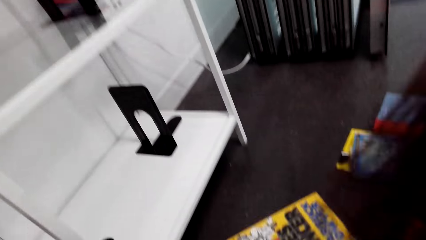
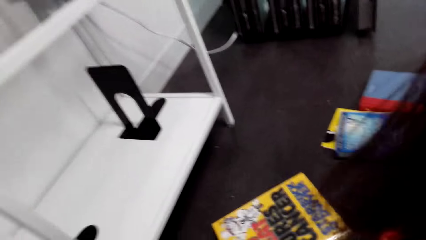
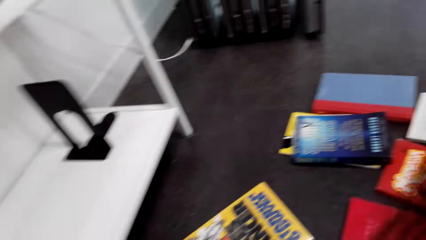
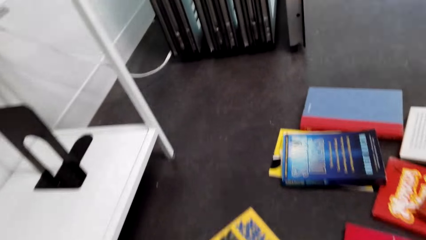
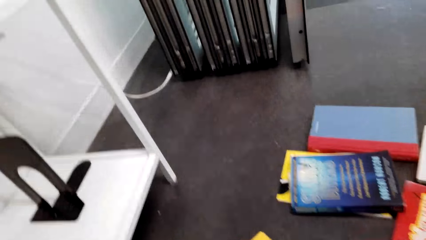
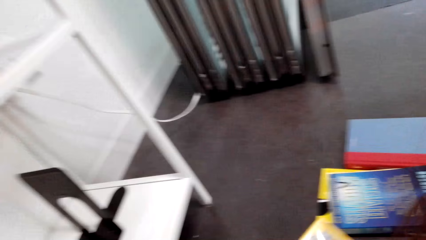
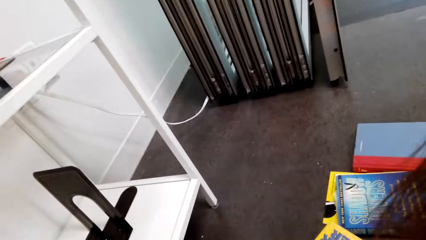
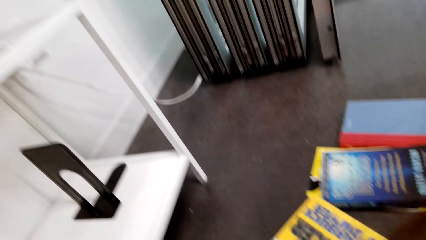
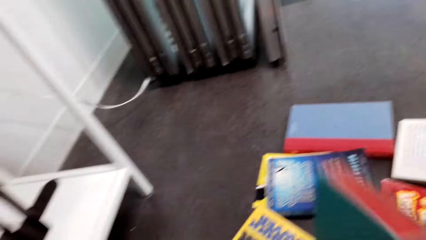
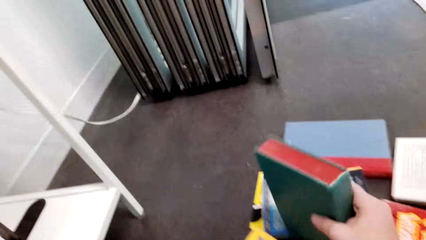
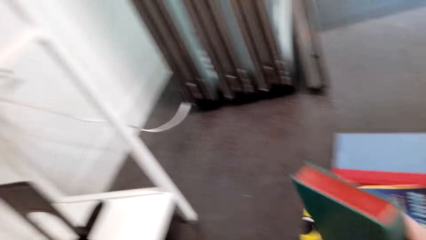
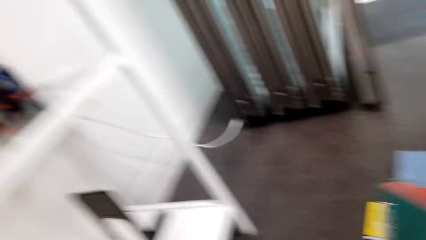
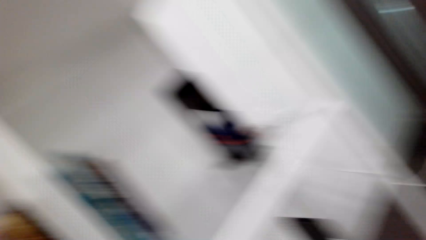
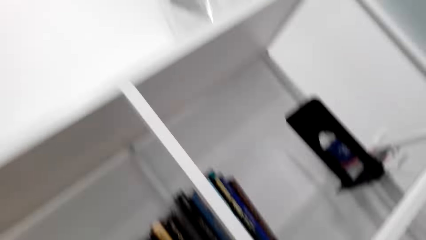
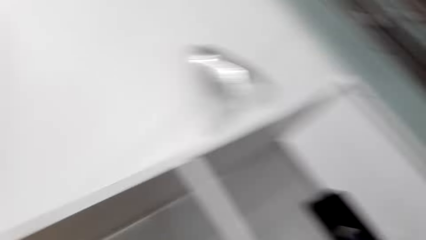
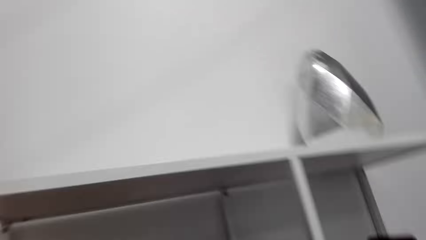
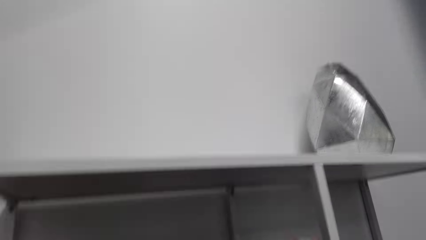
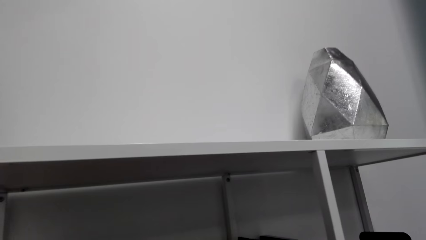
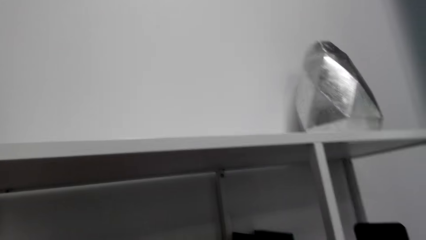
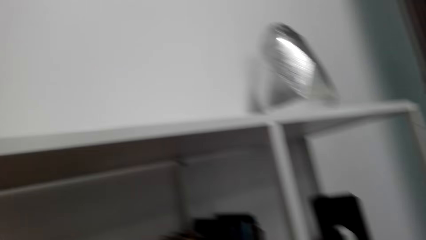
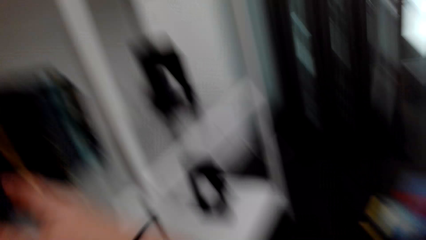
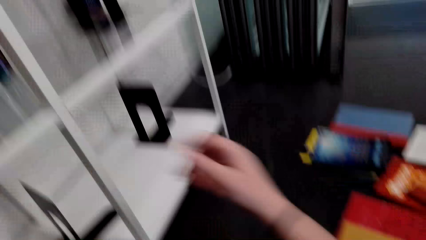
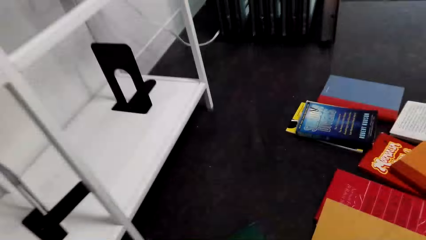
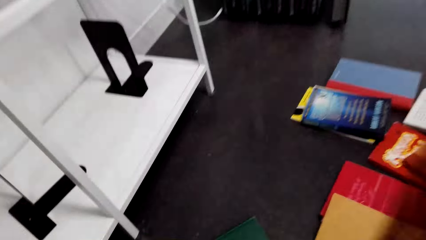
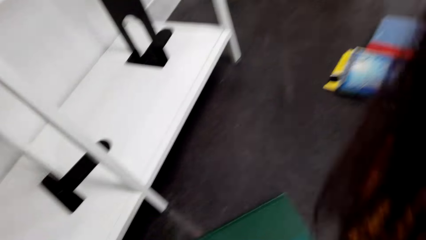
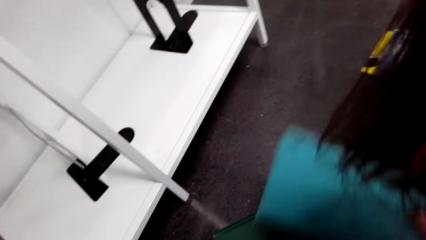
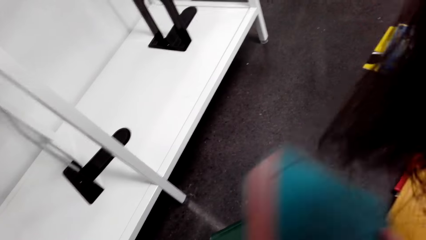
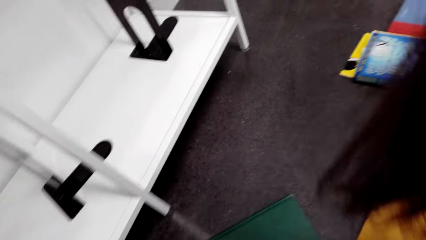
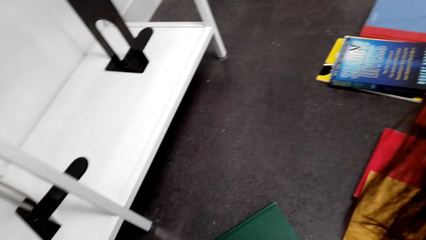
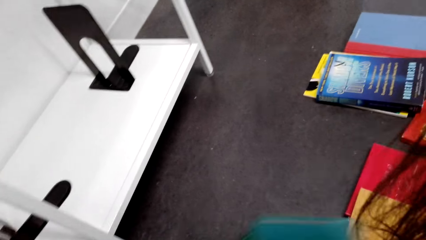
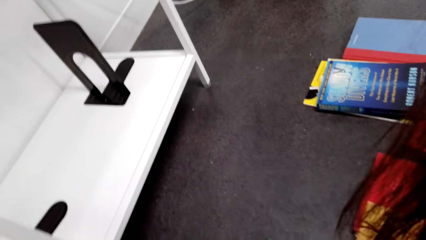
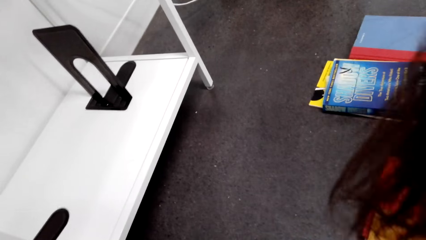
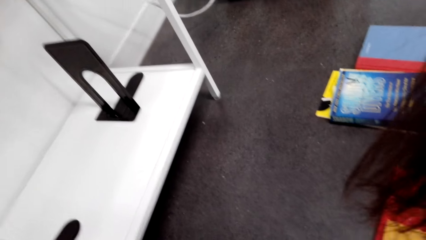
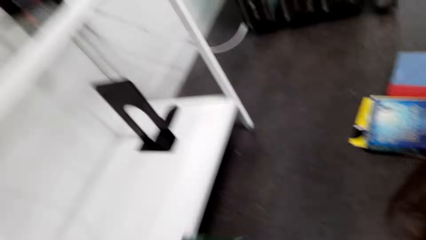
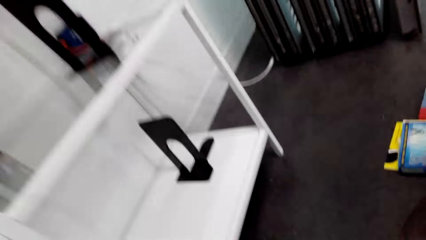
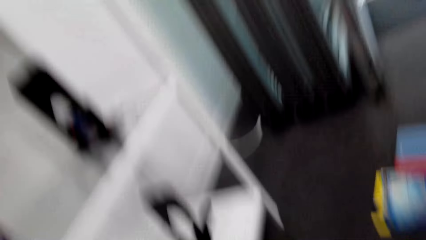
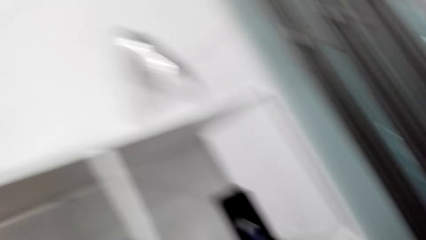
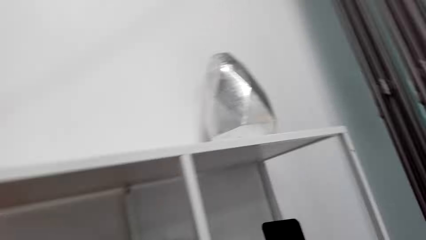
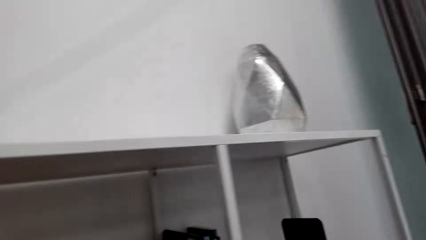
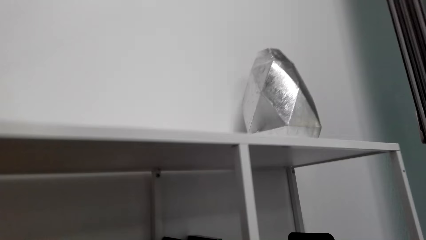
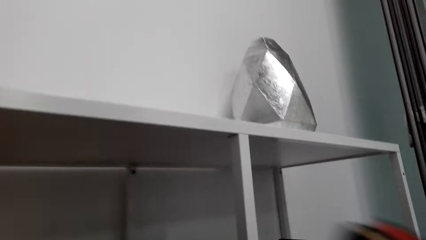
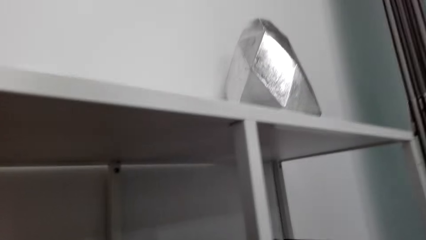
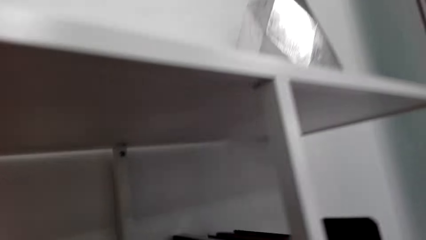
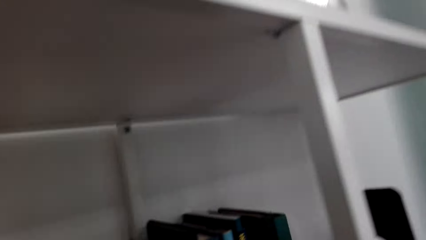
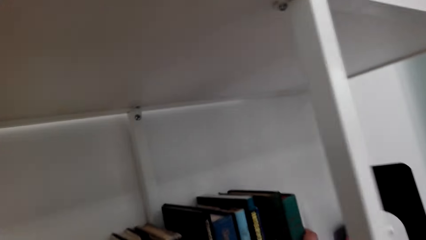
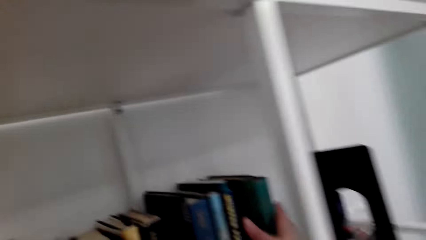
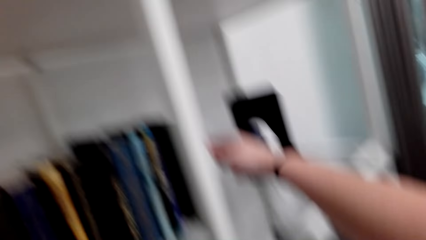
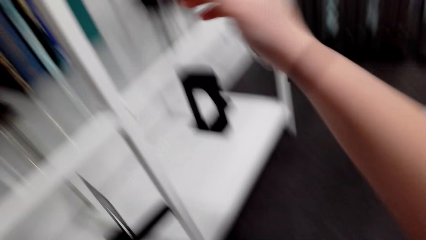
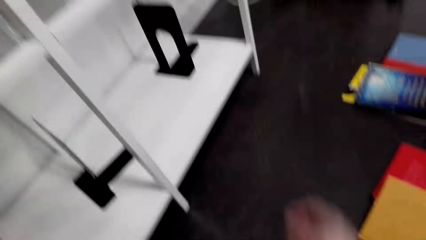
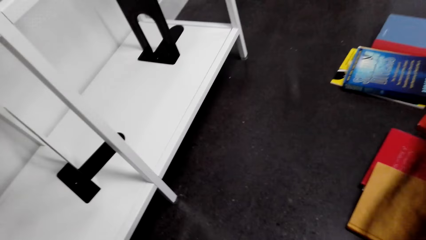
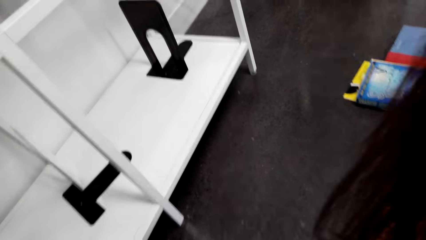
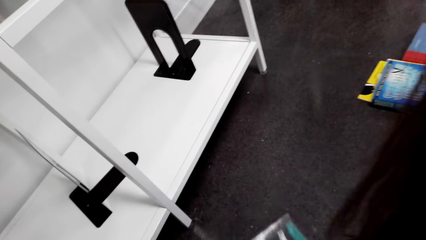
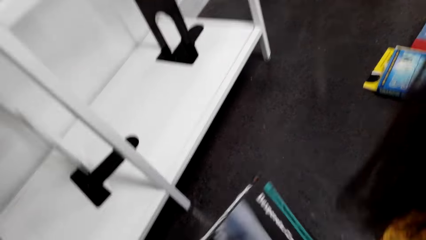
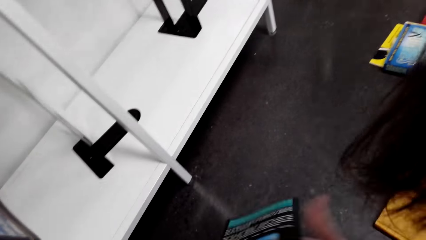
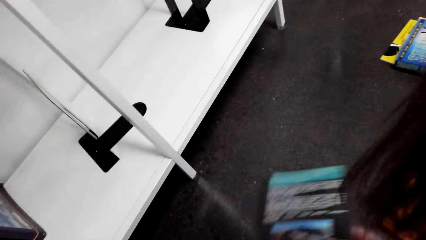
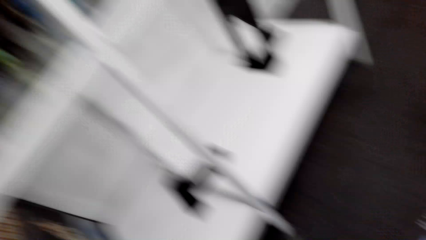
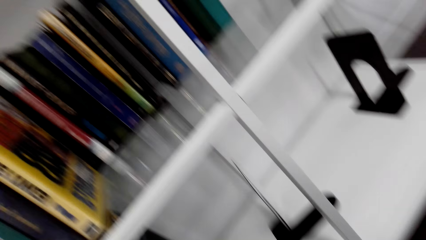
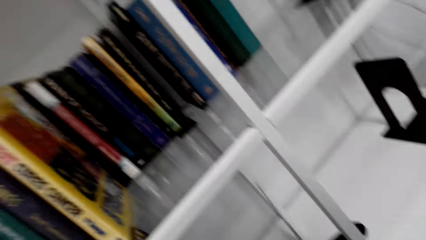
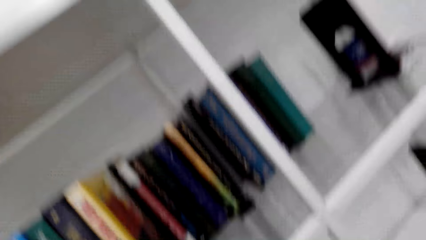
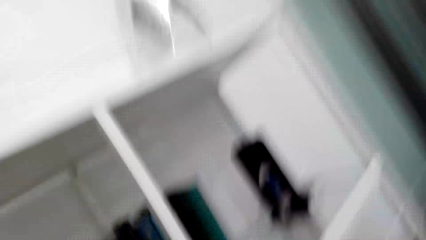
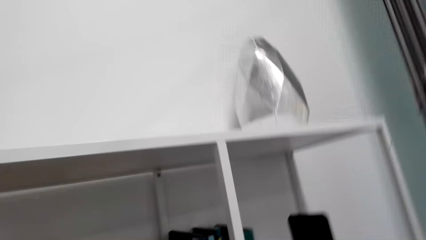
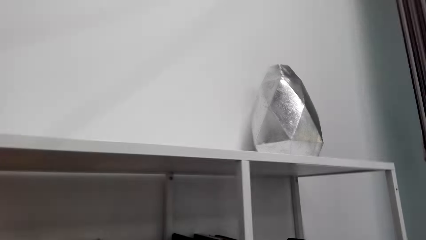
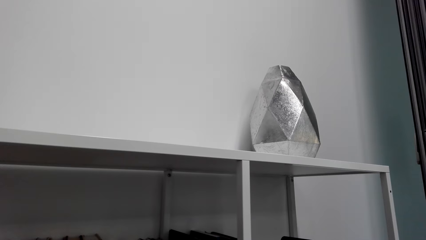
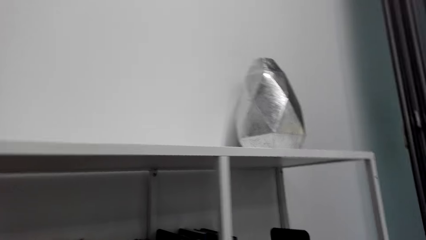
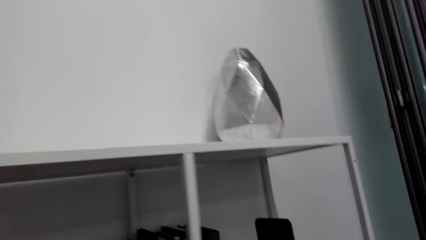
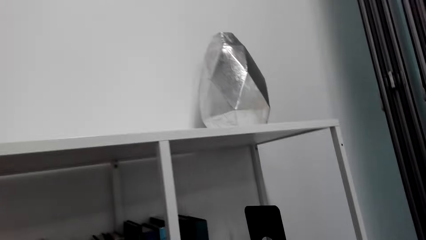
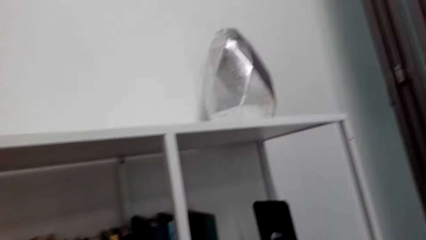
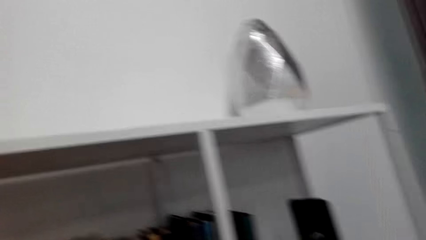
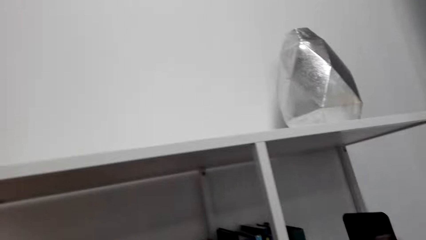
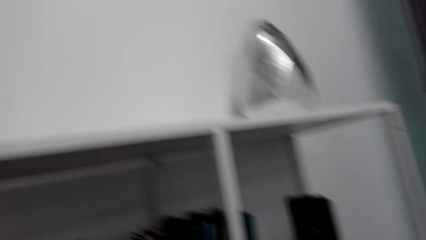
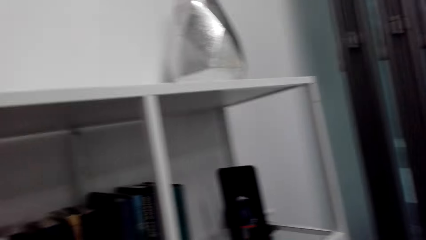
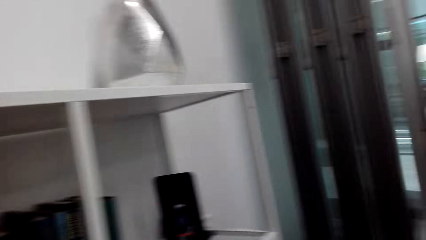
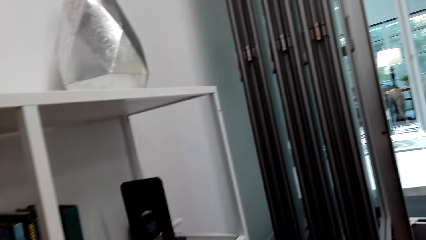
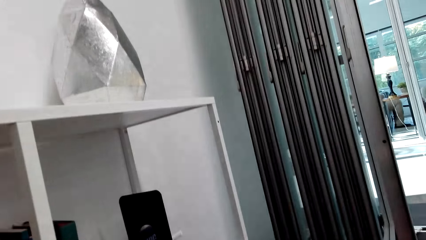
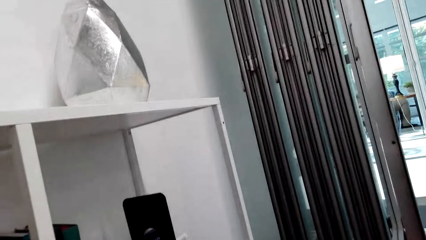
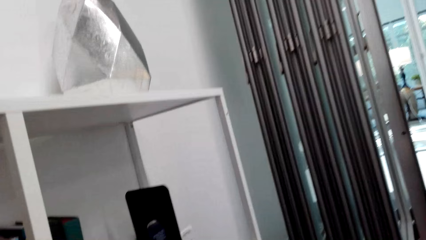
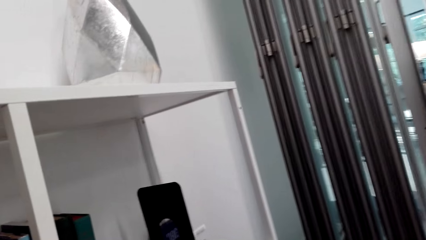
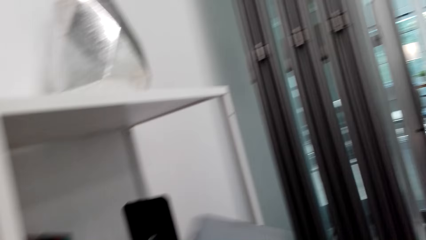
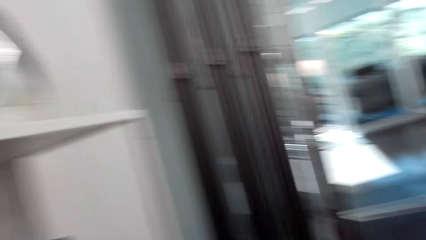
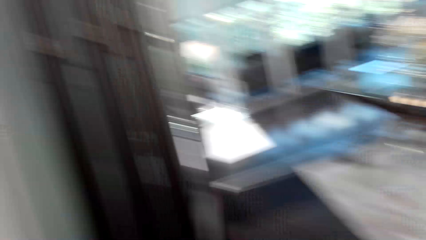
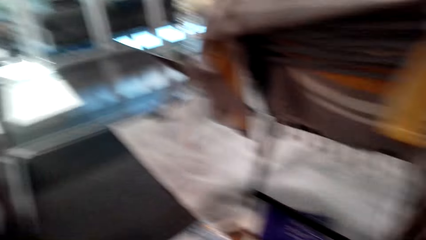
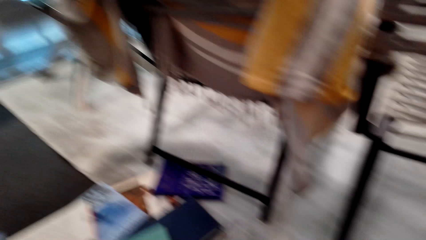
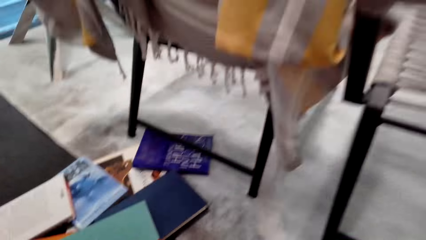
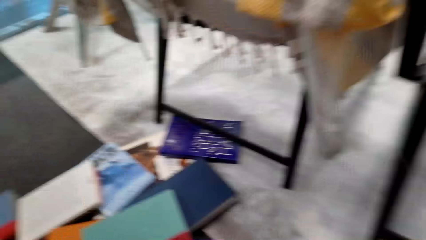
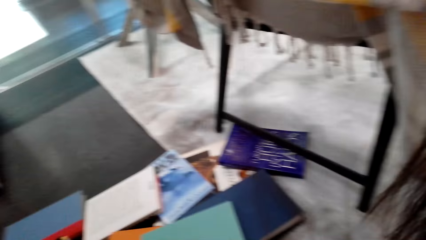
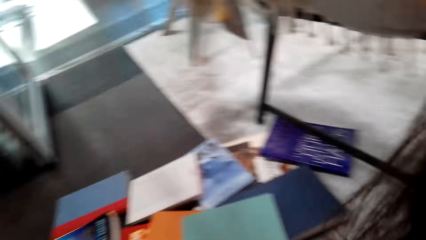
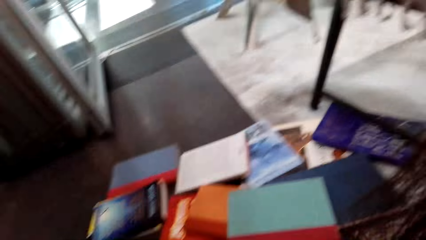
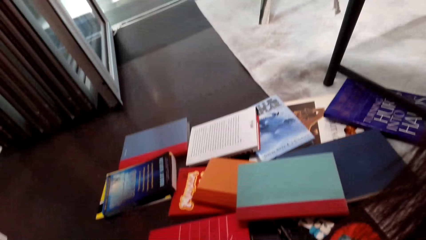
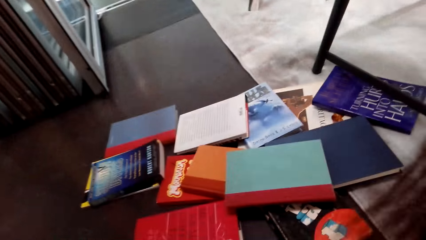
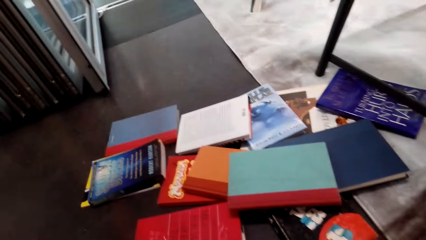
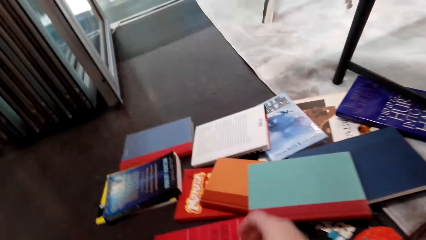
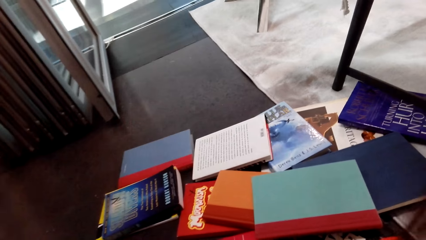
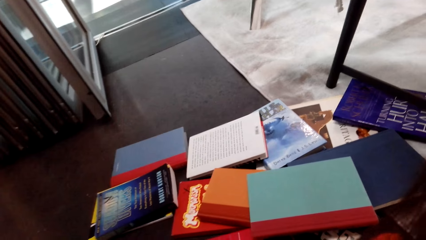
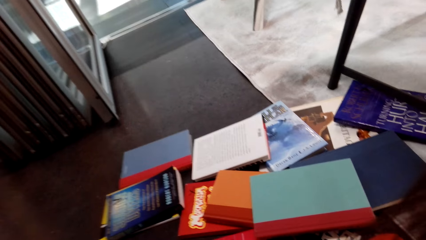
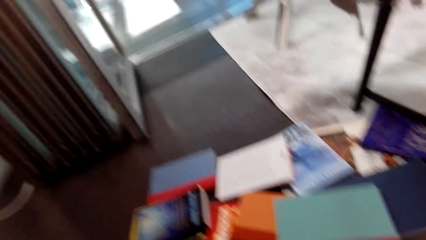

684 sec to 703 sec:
The camera wearer places the books in the shelf. They pick up books from the floor. They arrange books on the shelf. They look around the room. They pick up books from the floor. They look around the room. They arrange books on the shelf. They walk in the room. They pick up books from the floor. They hold a book. They arrange books on the shelf. They look around the room. They pick up books from the floor.
